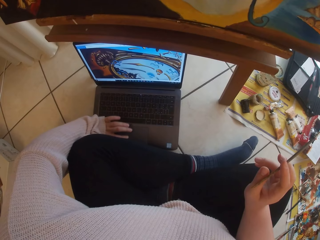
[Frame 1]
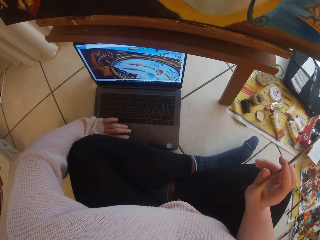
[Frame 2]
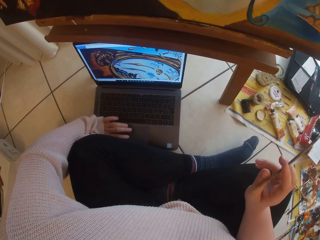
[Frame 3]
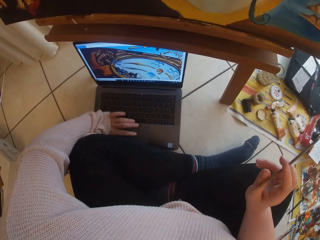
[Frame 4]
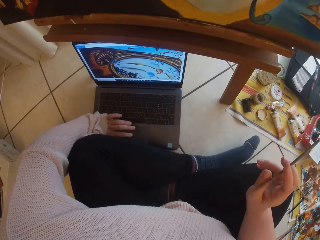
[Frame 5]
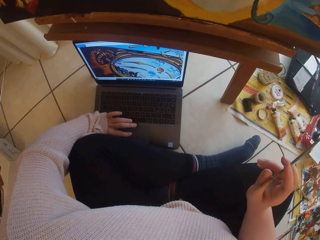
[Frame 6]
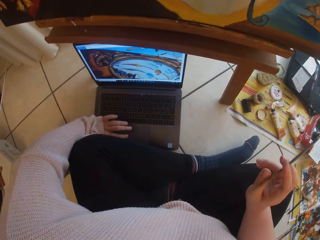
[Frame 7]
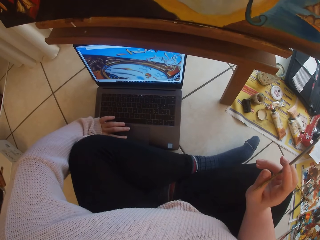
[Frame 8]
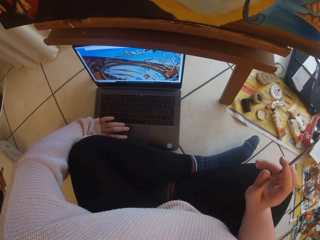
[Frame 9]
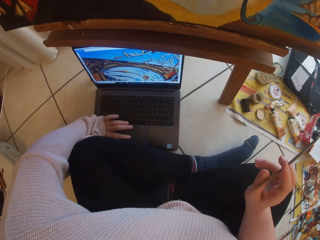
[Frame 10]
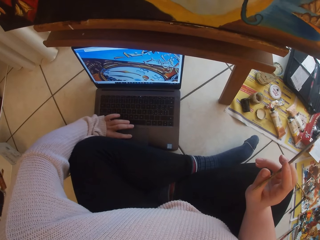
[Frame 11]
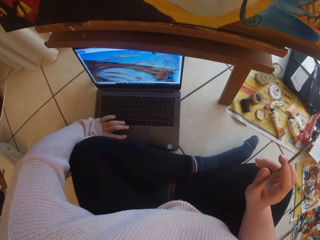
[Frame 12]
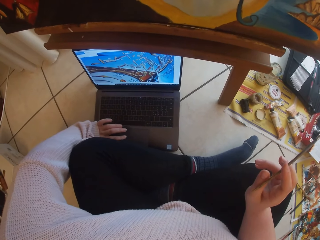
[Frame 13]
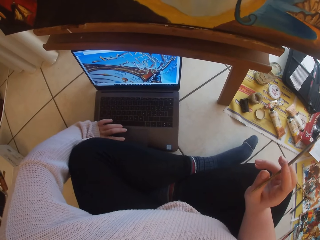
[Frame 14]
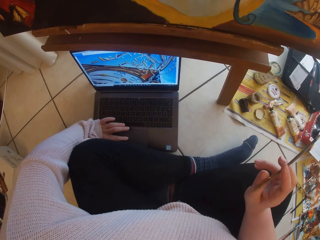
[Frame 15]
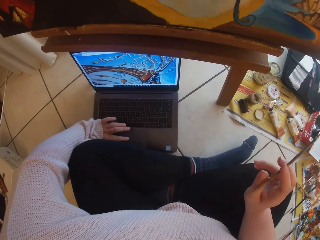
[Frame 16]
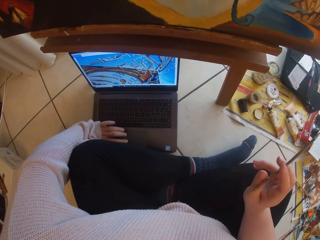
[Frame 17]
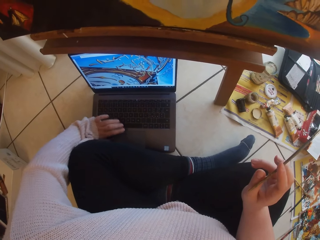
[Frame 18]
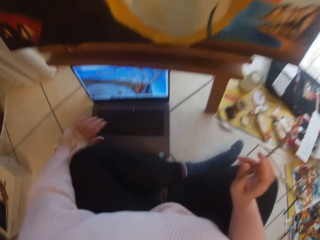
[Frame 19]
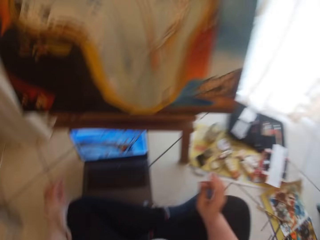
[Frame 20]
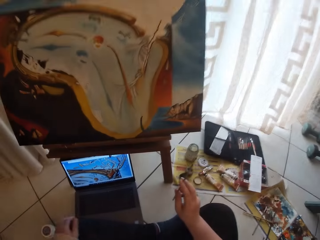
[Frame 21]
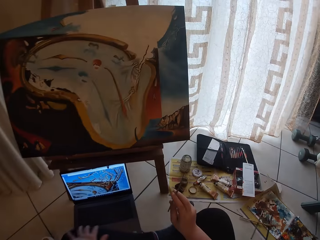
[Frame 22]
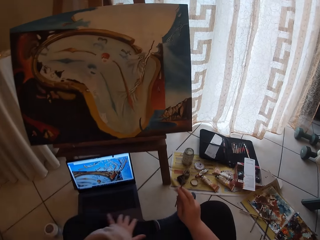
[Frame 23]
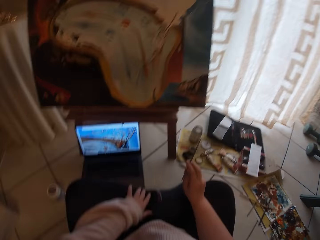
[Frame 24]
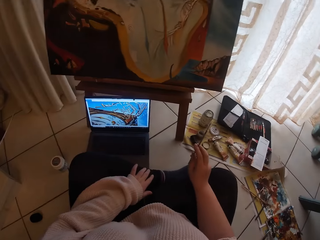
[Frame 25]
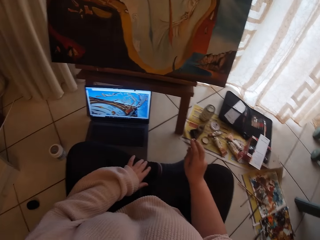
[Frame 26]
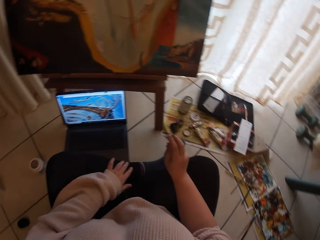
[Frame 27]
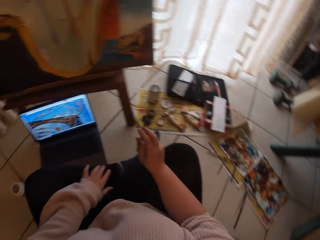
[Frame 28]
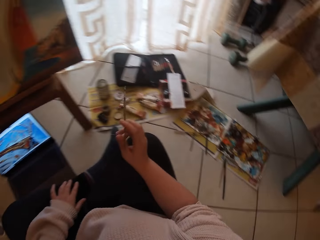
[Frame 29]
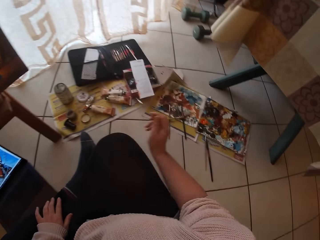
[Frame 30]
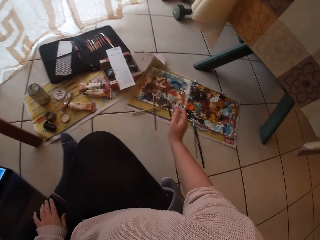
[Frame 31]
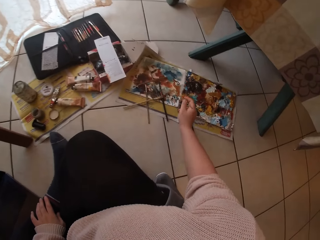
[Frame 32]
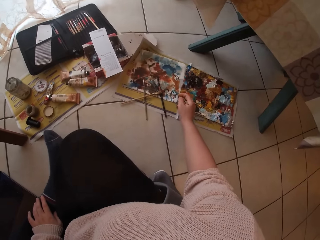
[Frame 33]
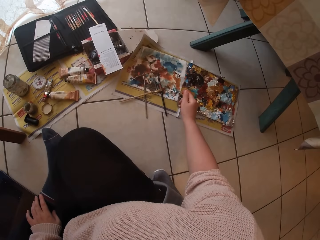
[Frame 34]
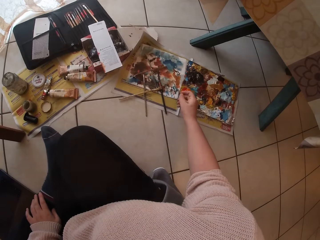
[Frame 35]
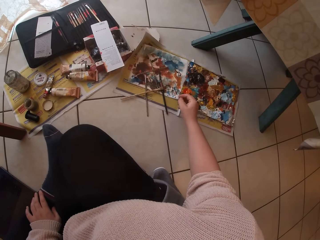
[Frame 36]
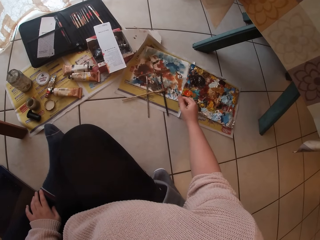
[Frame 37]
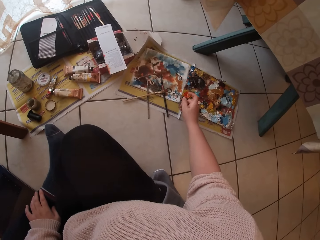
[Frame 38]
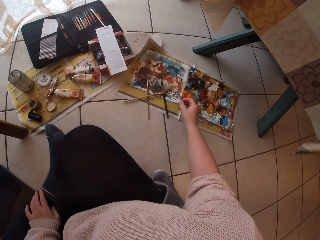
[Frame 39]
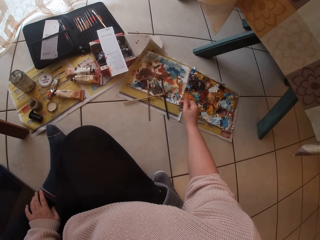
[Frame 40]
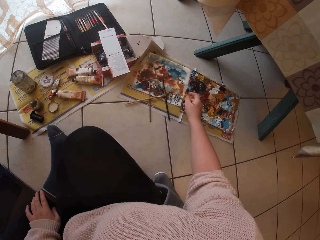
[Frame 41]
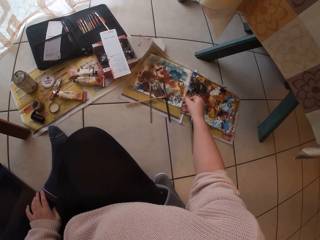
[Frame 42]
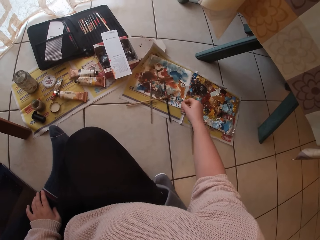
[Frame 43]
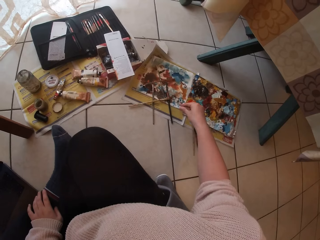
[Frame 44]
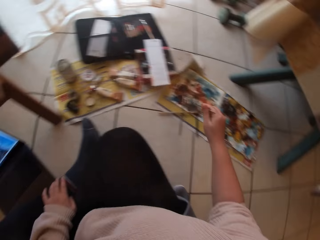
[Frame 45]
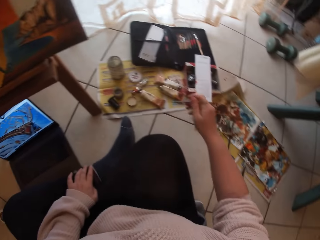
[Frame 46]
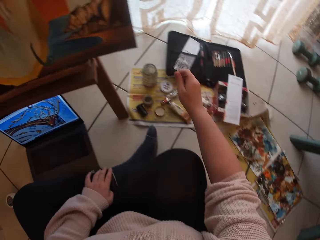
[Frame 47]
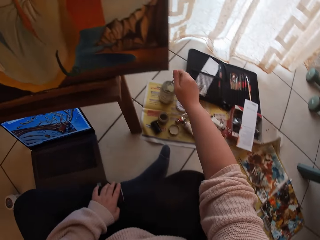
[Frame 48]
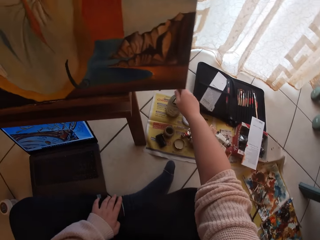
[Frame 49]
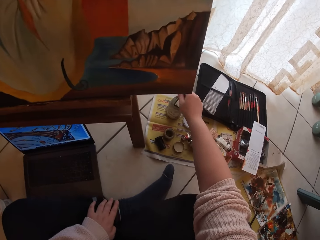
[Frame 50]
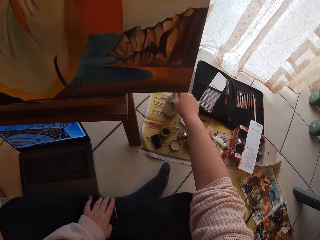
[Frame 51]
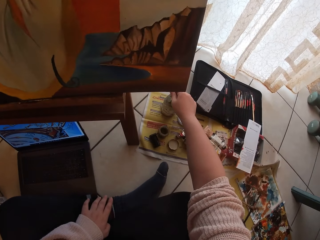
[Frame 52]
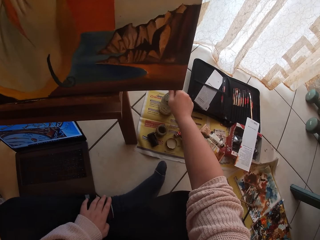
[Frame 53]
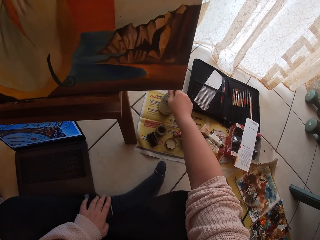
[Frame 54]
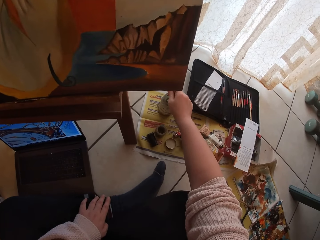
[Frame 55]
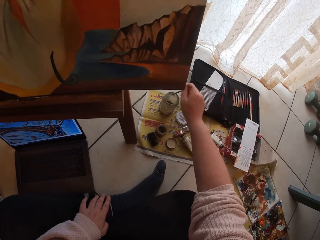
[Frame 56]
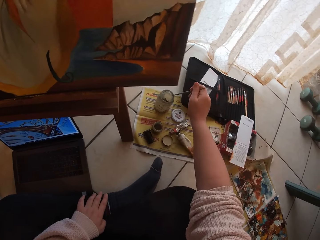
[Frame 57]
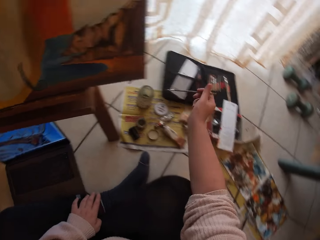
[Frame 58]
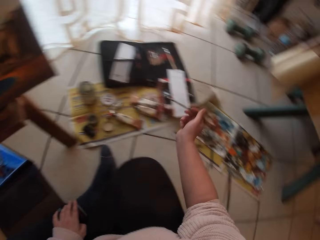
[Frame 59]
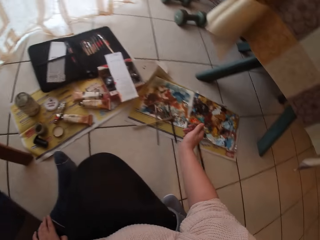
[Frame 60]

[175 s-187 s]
The camera wearer looks up at the painting. They dip the brush in paint on the painting board. They clean the tip of the paintbrush in his right hand on a cloth on the ground. They dip the paintbrush in her right hand into a container of water on the ground.

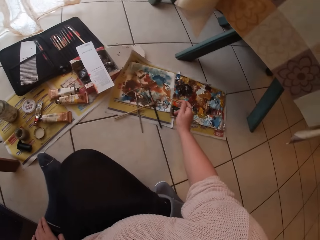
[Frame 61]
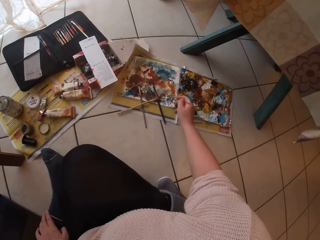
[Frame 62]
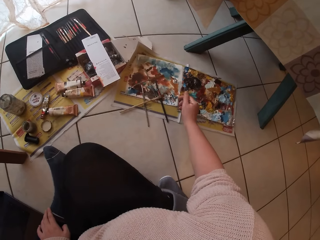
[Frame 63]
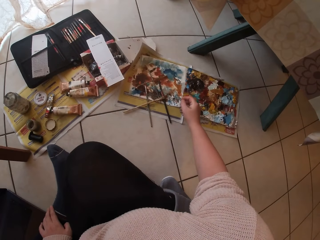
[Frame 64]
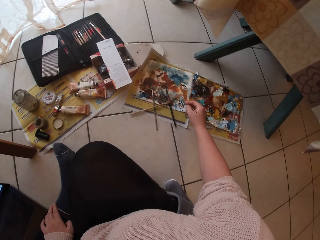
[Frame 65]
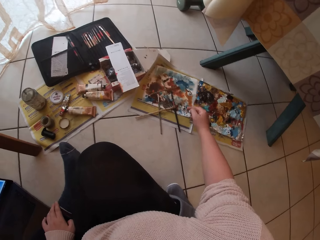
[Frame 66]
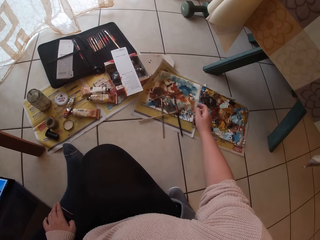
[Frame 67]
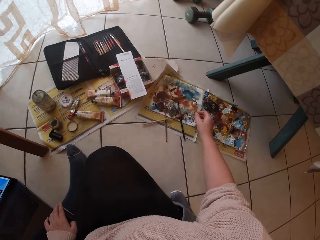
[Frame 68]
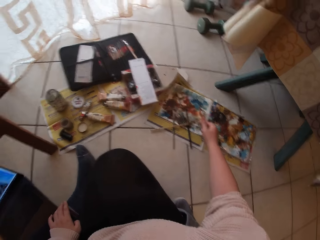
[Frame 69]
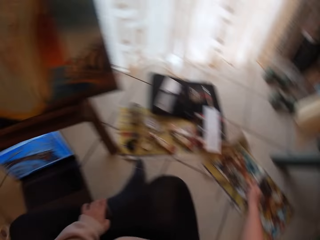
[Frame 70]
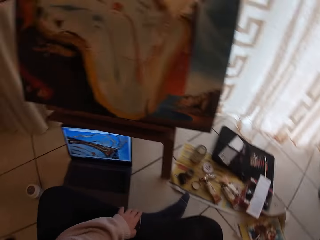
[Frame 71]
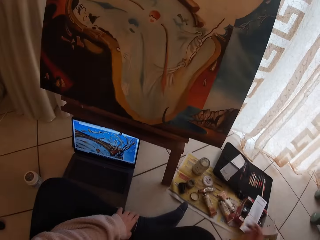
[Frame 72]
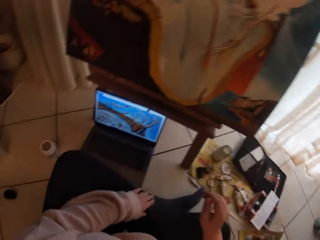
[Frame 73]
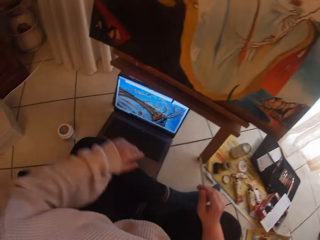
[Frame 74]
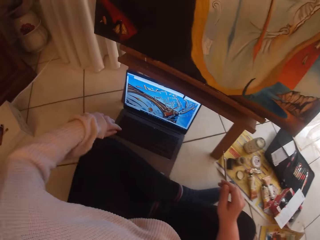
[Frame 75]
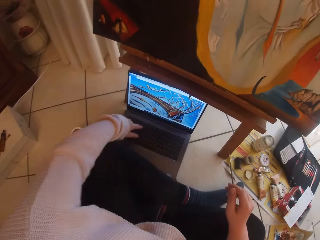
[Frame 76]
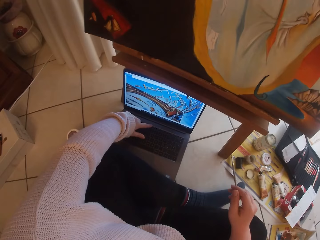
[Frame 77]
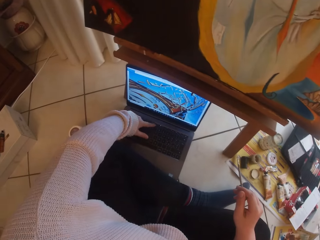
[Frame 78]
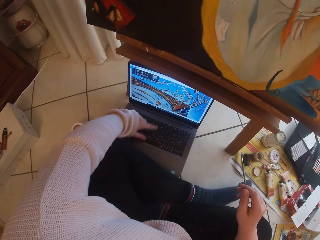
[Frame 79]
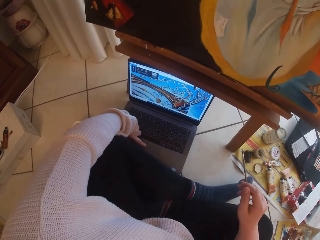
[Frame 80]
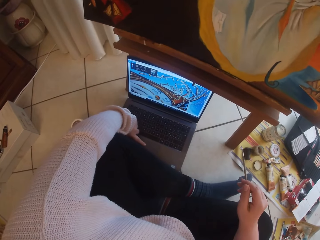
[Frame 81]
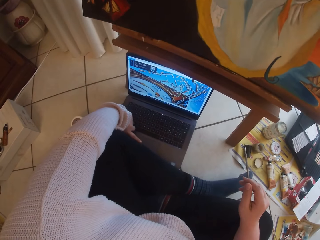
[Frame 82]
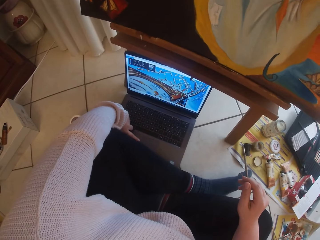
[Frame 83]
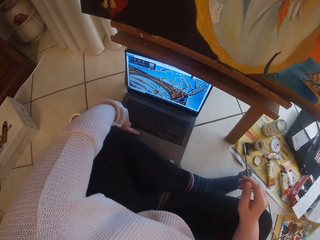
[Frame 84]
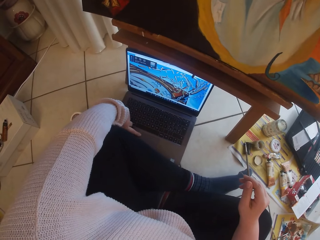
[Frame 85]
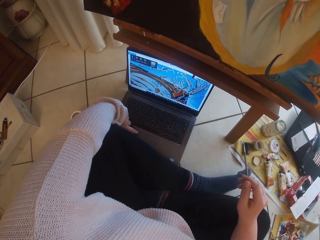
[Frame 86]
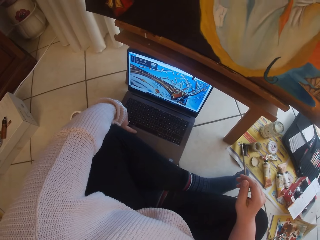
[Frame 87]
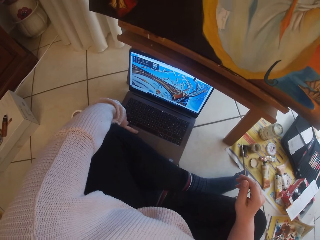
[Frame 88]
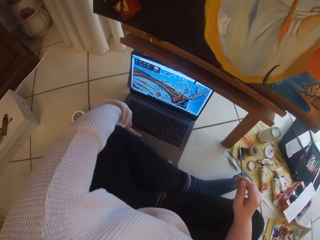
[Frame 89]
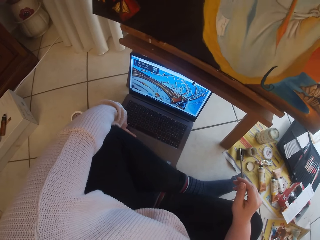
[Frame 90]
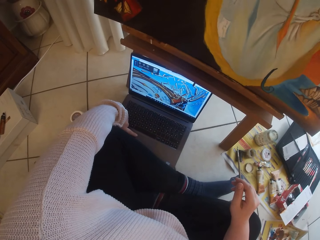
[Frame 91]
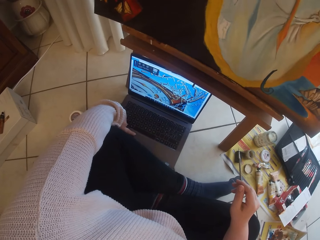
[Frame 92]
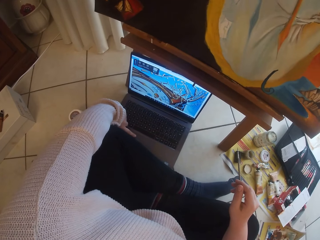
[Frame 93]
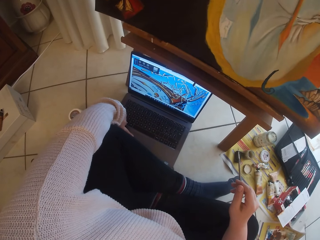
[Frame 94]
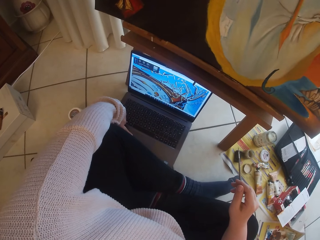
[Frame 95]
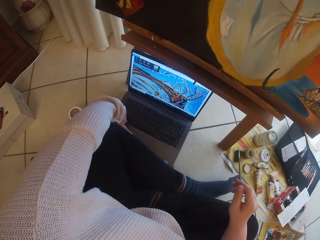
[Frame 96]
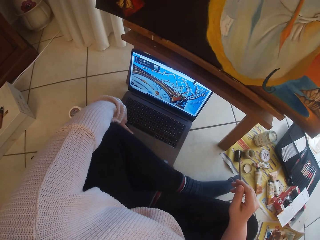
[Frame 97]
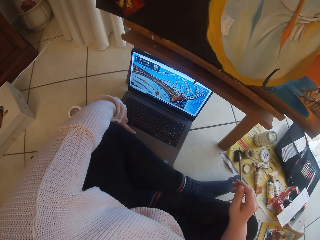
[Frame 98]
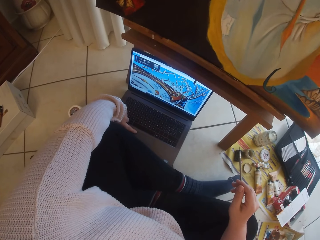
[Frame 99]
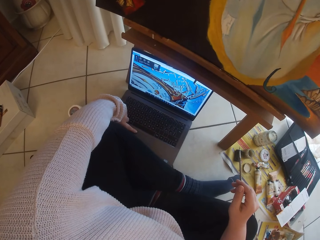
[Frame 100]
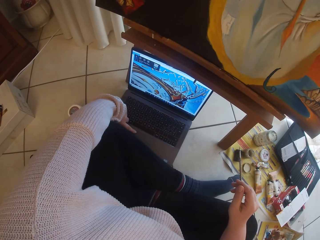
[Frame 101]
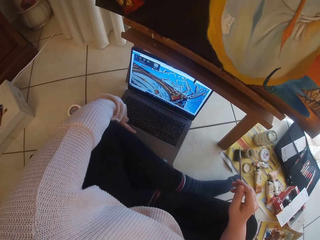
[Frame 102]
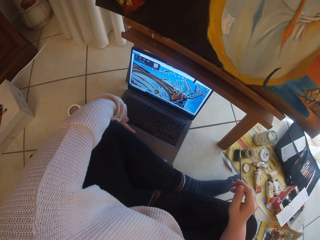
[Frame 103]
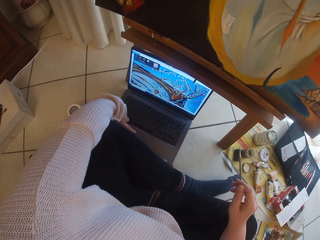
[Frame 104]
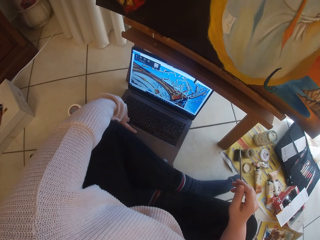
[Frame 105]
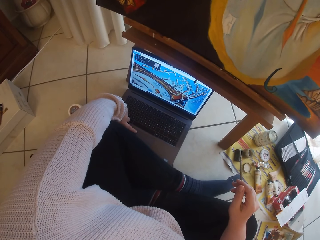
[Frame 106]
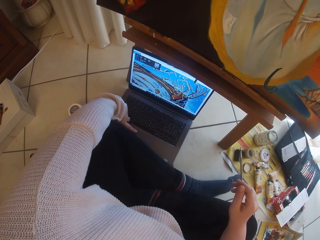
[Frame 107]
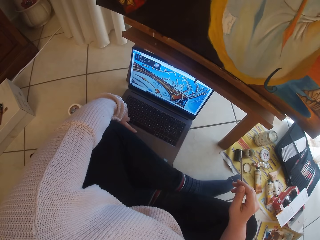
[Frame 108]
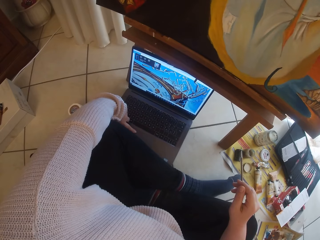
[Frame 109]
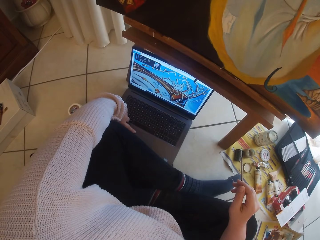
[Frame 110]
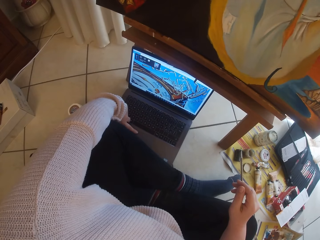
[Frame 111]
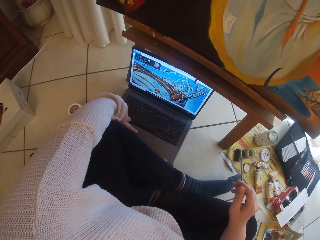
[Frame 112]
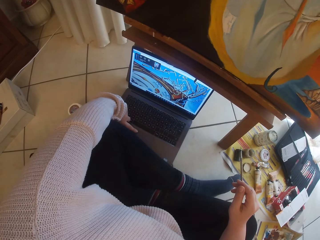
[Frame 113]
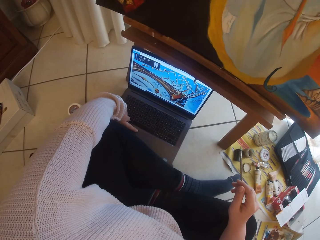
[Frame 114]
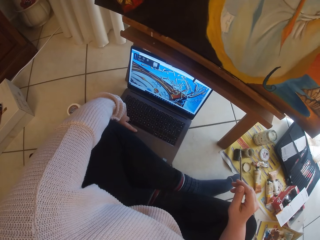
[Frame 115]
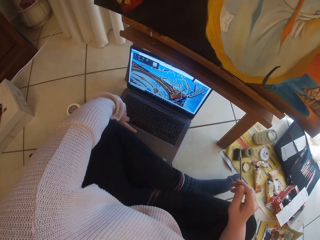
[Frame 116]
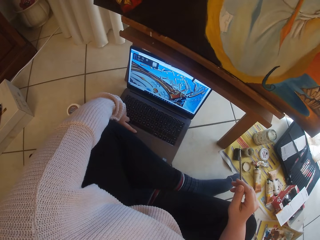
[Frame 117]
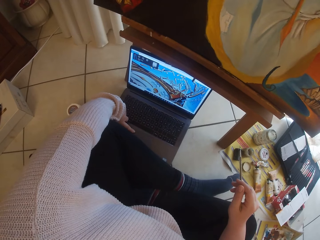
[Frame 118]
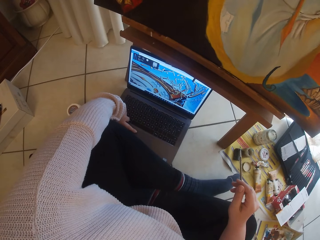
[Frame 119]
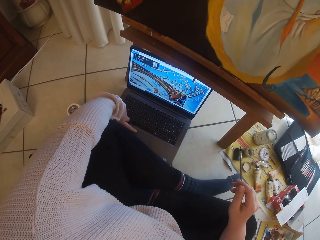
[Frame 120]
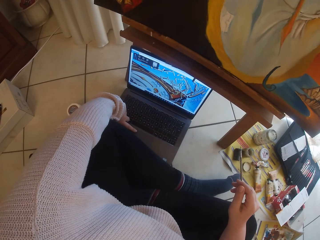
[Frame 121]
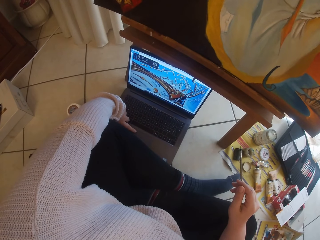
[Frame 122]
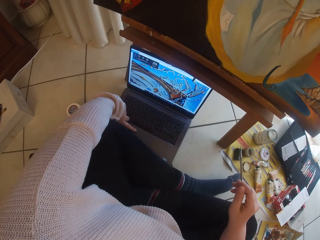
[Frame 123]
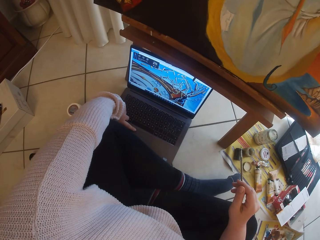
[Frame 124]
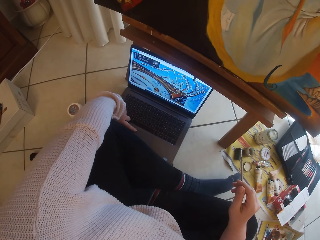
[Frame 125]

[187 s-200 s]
The camera wearer dips the brush in paint on the painting board. They clean the tip of the paintbrush in his right hand on a cloth on the ground. They use the laptop on the ground with her left hand.
